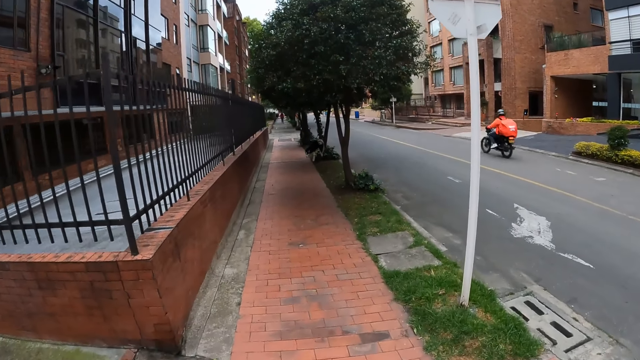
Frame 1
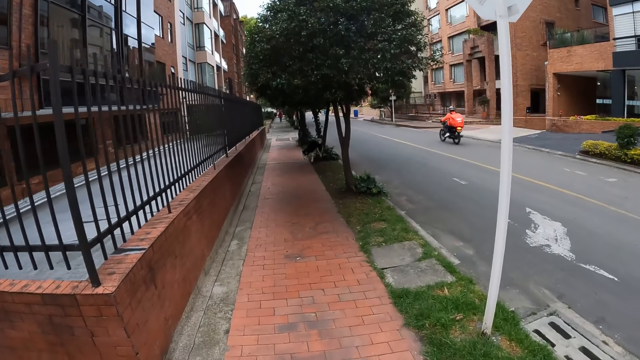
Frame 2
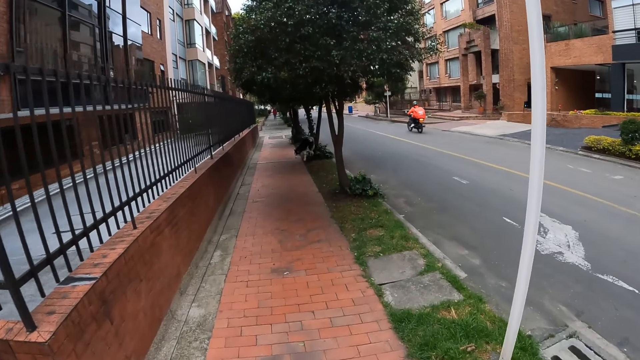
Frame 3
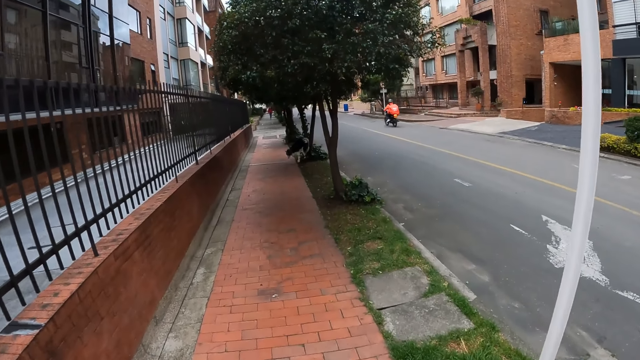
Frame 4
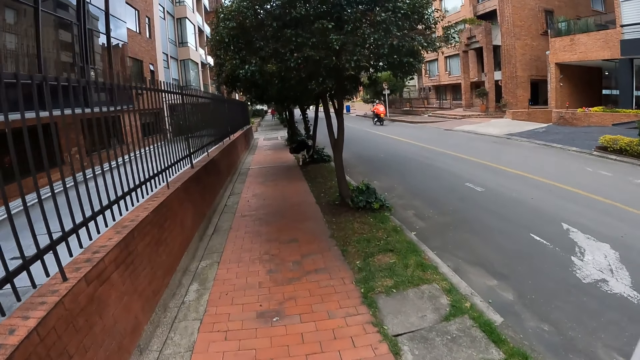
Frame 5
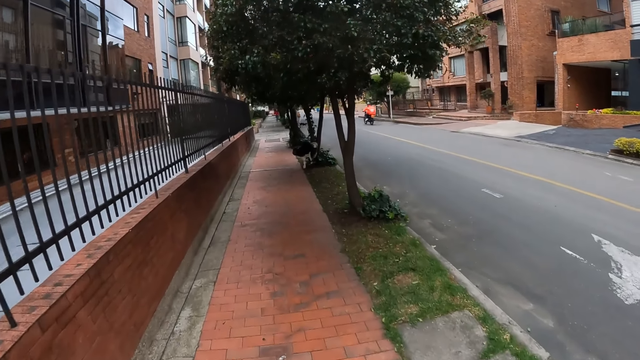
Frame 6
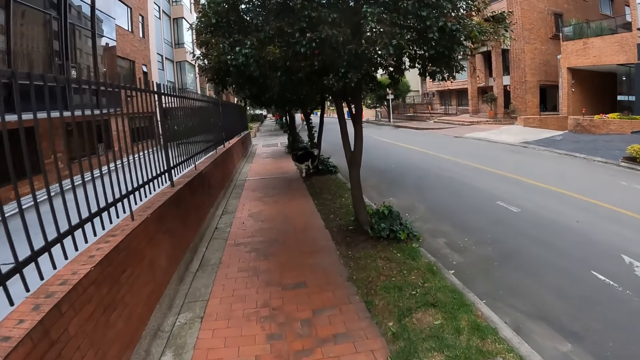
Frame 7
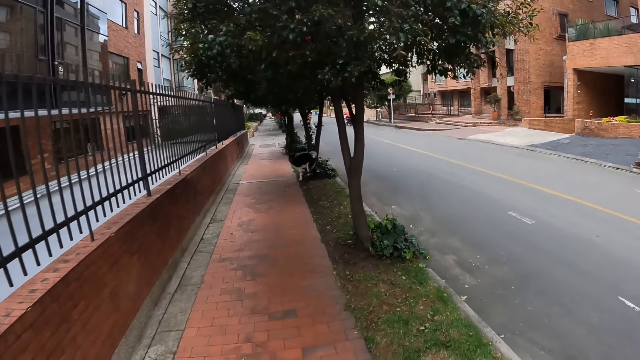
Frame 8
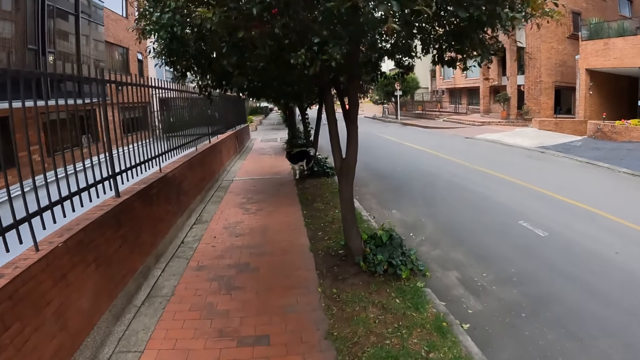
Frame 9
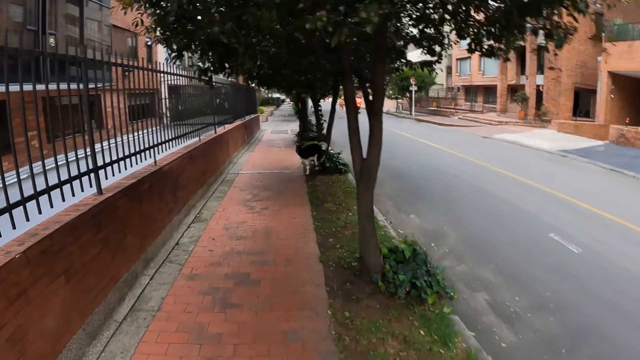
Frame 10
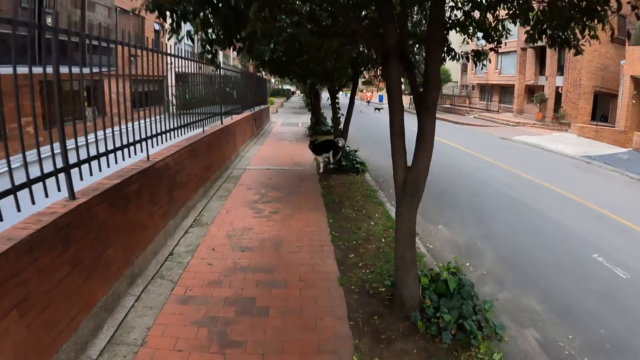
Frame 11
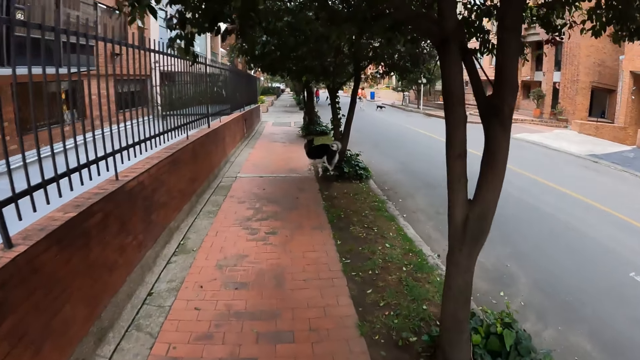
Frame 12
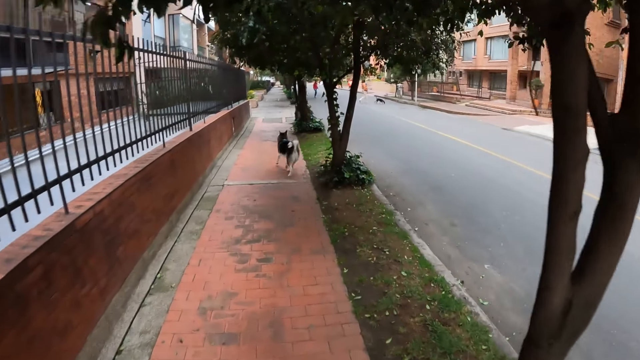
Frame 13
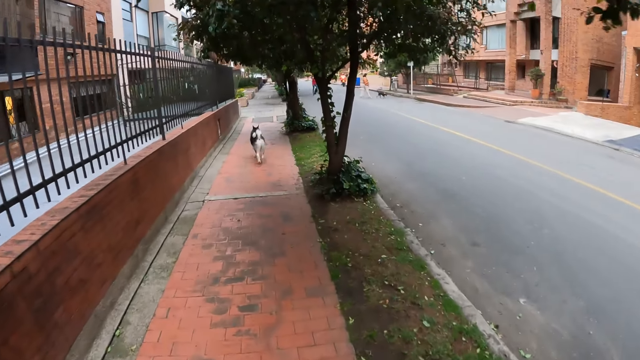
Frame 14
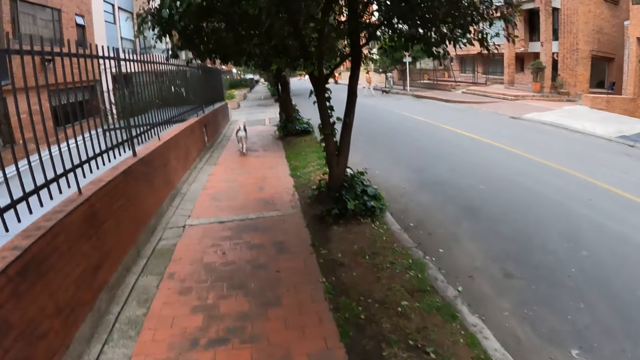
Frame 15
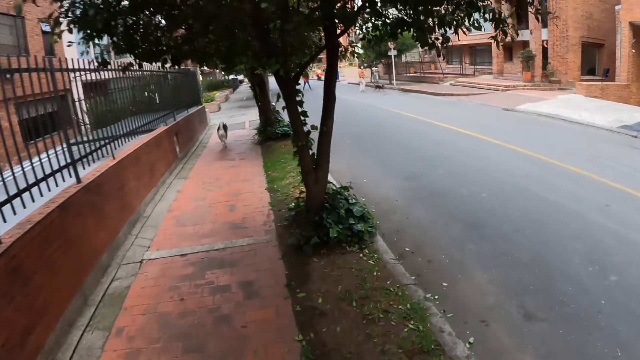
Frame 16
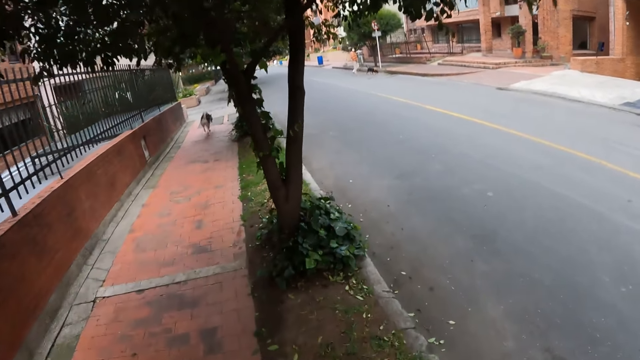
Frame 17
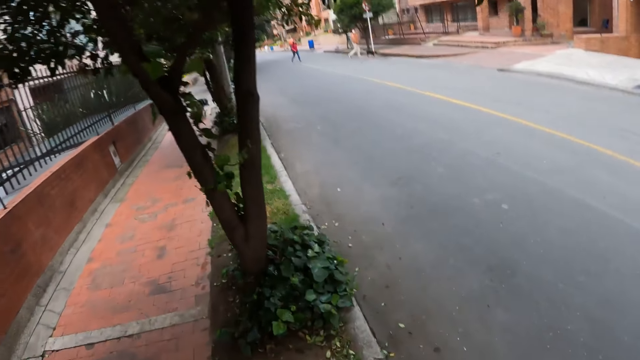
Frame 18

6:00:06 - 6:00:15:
The camera wearer walks along a walkway with the dog.

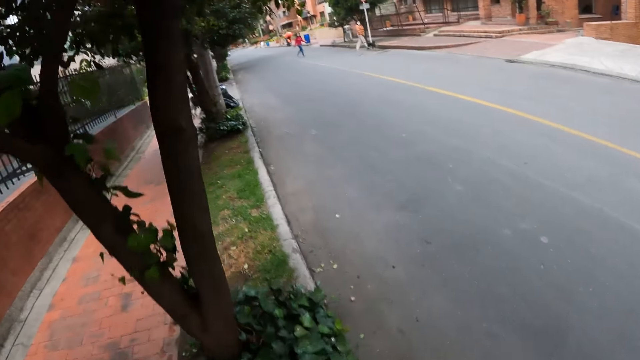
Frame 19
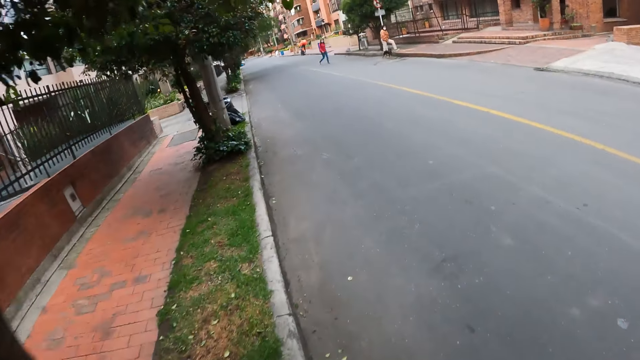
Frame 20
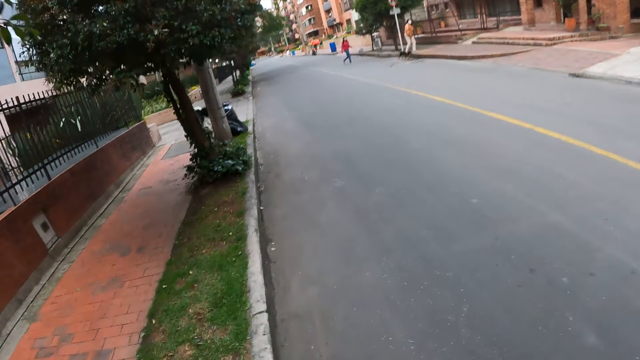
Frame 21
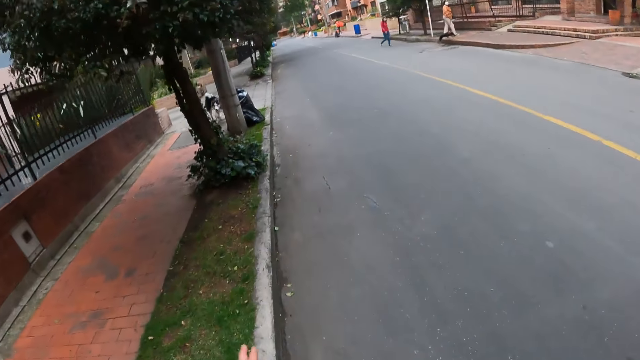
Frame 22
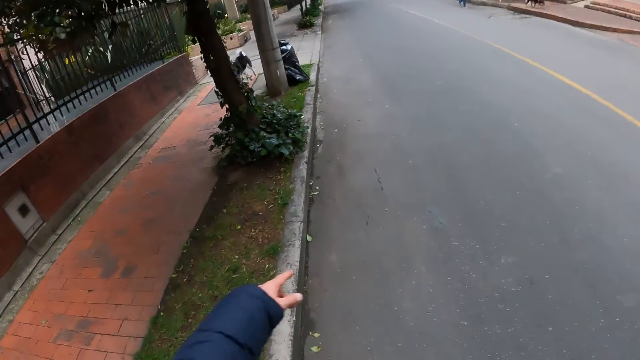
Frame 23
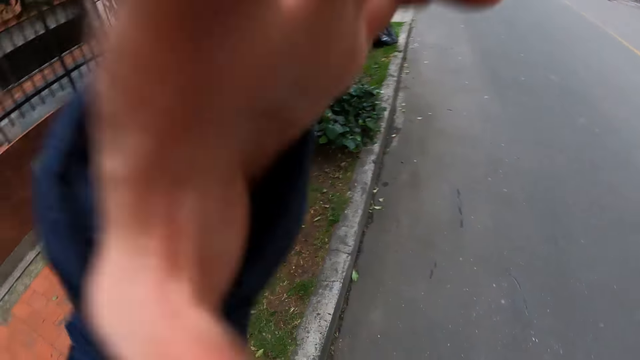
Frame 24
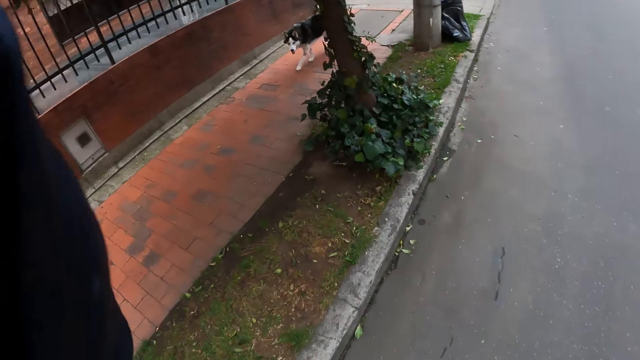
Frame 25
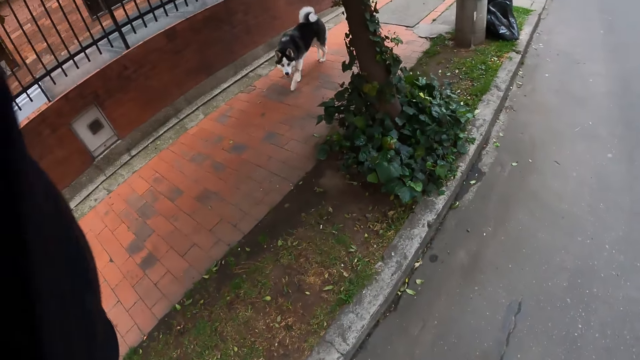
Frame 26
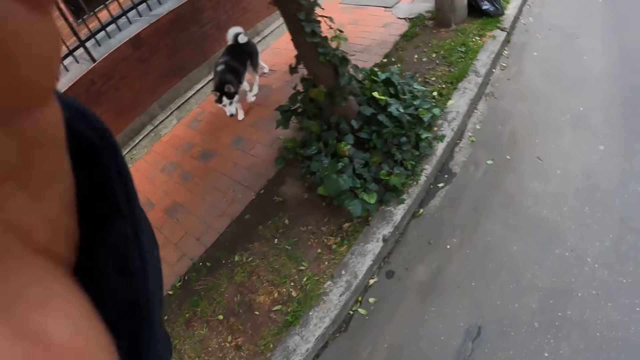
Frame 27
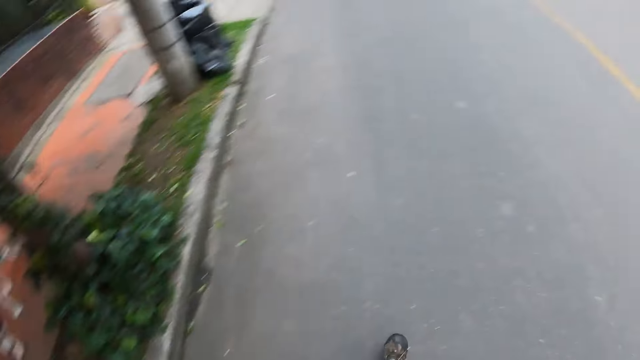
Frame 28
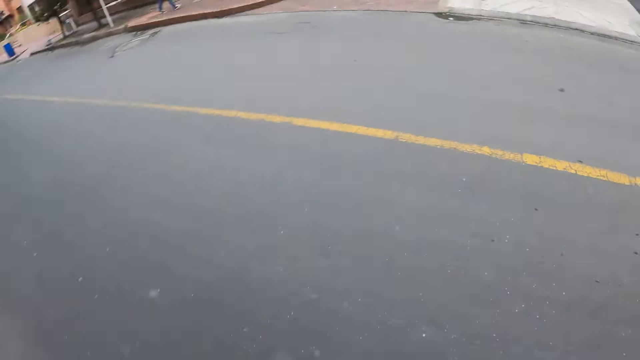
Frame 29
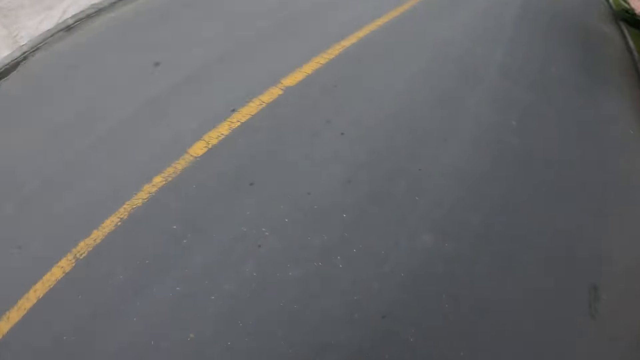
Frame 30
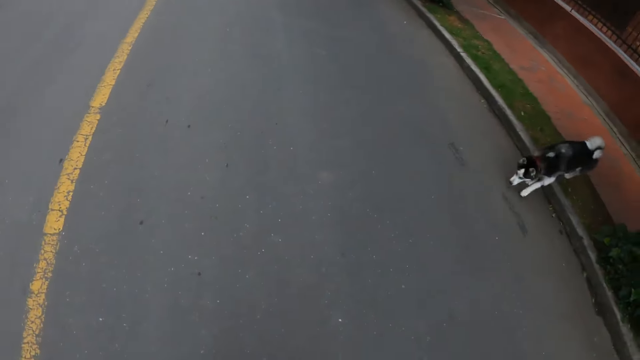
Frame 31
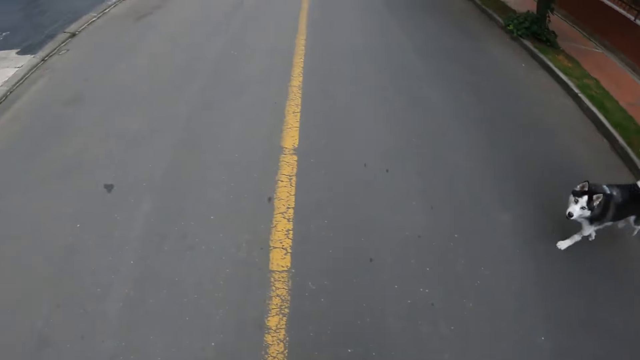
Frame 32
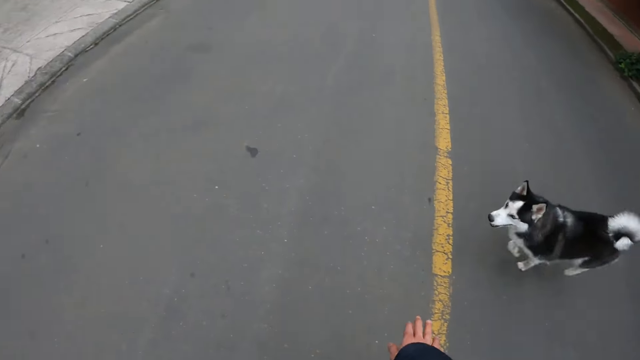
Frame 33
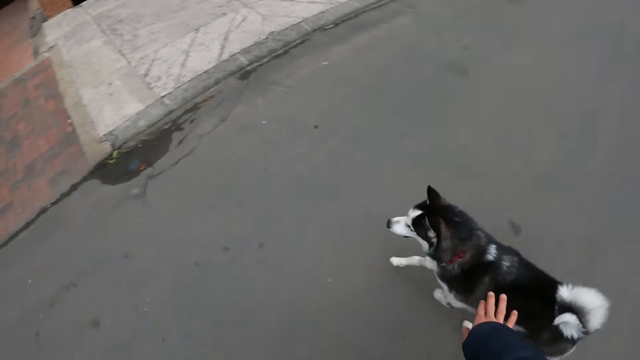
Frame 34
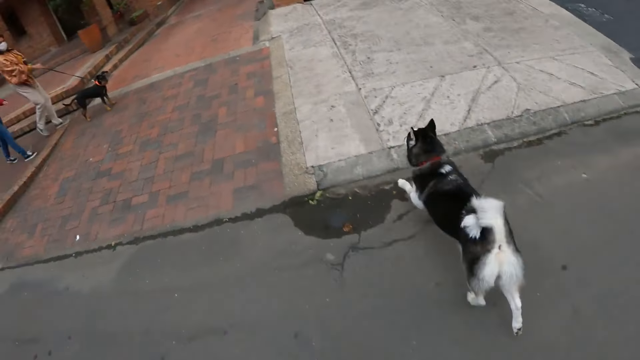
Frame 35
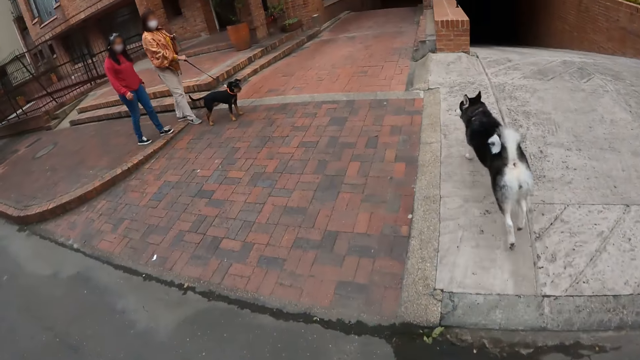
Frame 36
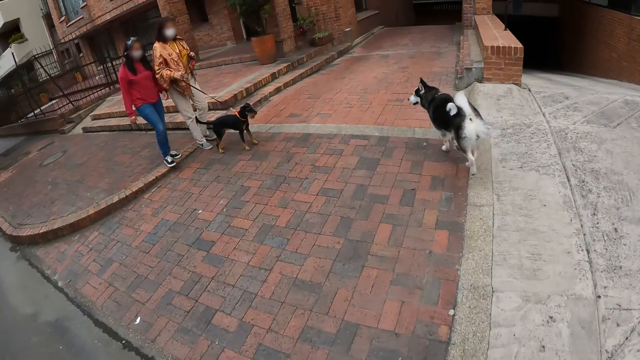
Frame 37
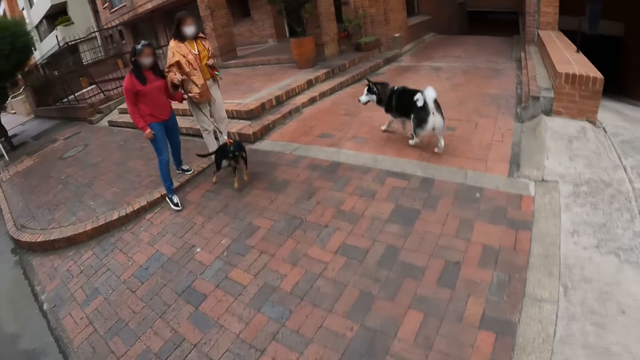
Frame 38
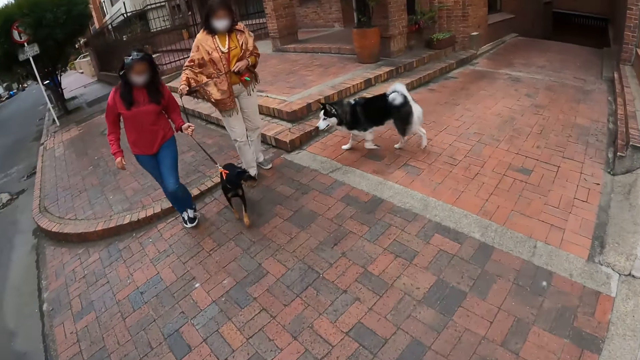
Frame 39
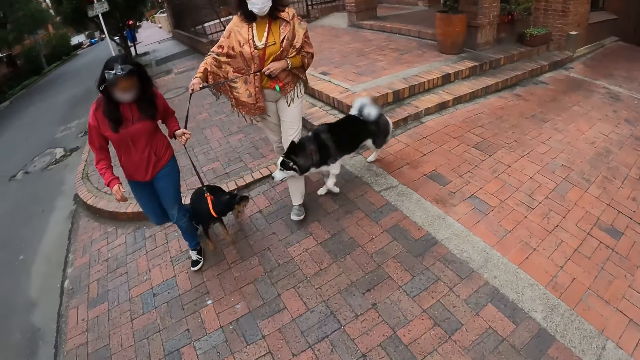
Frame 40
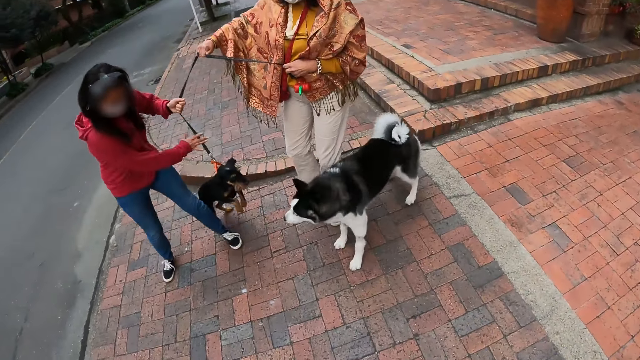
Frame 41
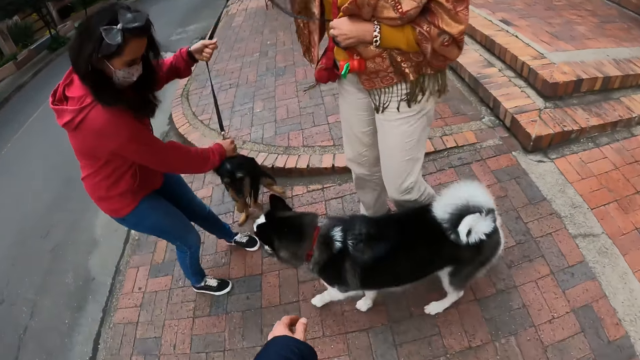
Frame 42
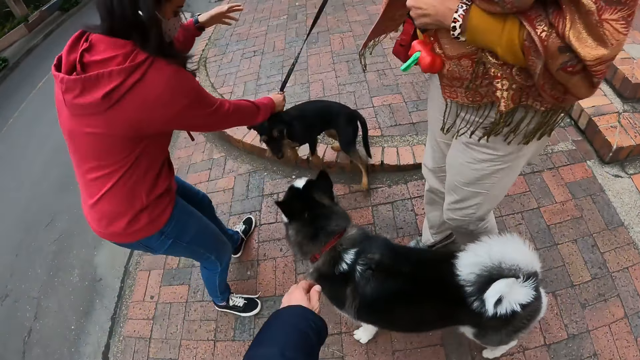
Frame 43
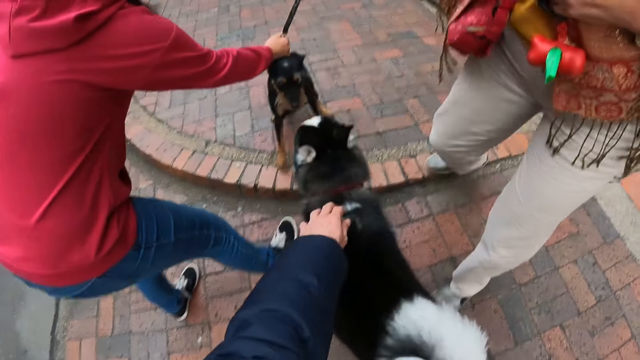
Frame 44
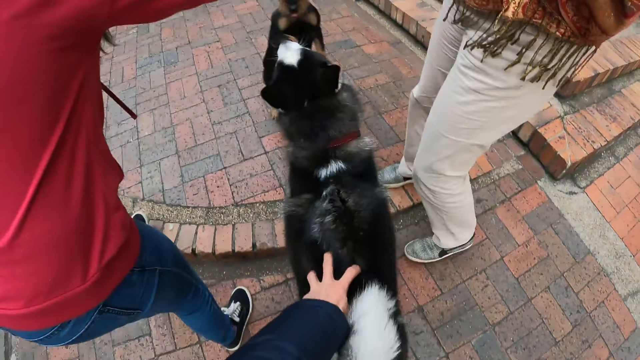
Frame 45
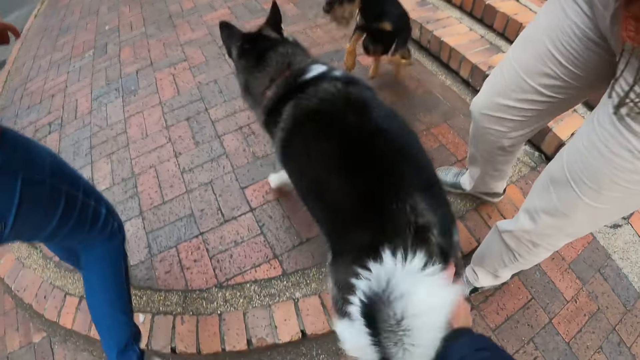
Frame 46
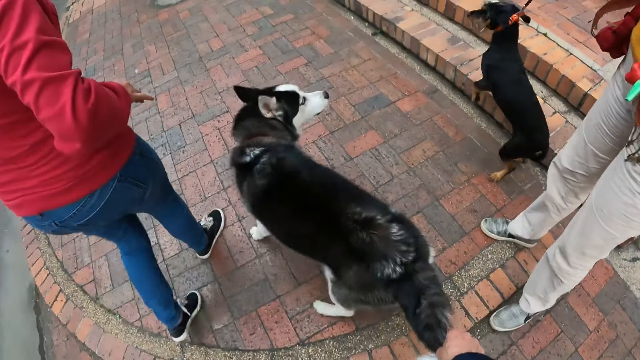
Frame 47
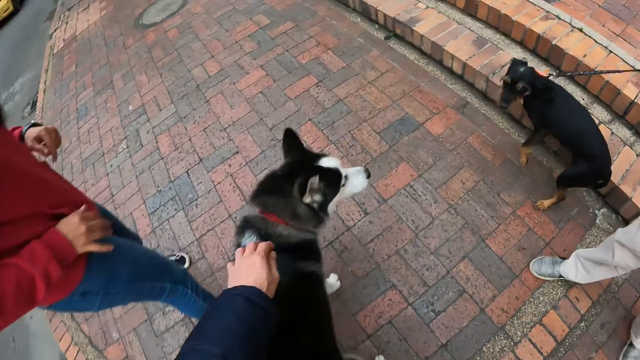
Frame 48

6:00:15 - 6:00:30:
The camera wearer walks on the road. He adjusts the camera. He crosses the road with a dog. He stretches the right hand out to the dog. A woman walks with another woman and another dog on the sidewalk. The other woman holds a leash of the other dog. The first woman pulls the strap of the other dog with her hands. The camera wearer moves towards the first dog. He holds the first dog with his hands. He strokes the first dog. The other woman pulls the strap of the other dog with her right hand. The camera wearer grabs the first dog's tail.
